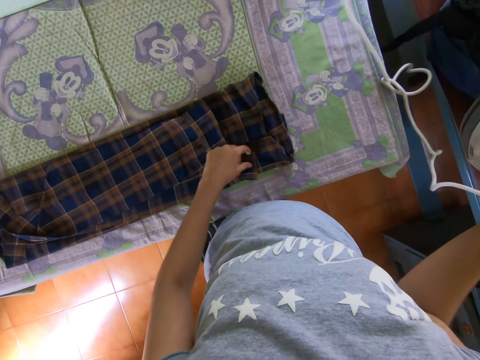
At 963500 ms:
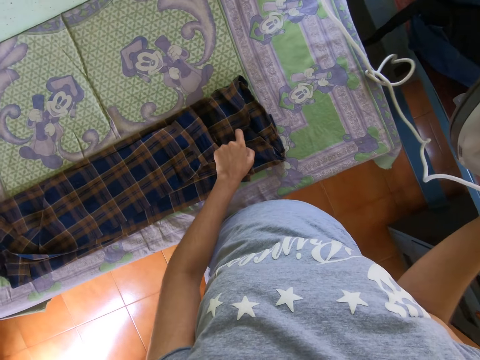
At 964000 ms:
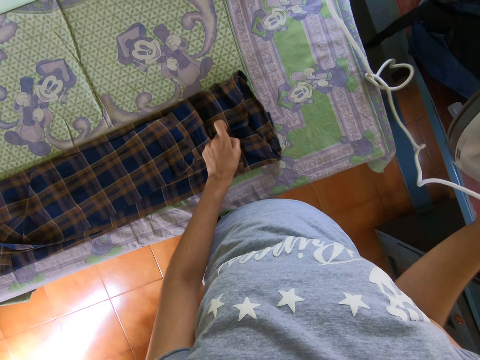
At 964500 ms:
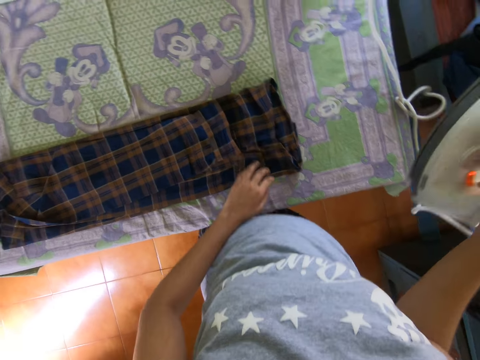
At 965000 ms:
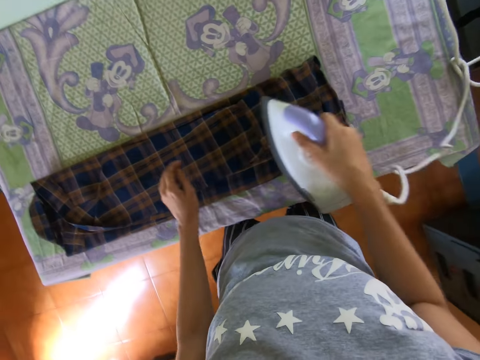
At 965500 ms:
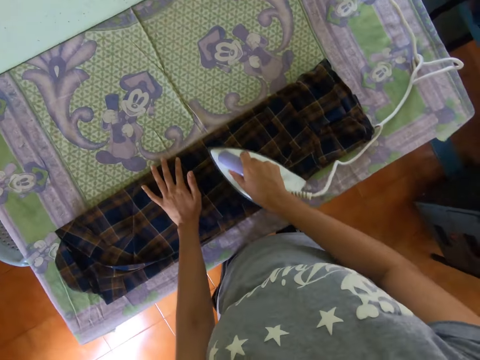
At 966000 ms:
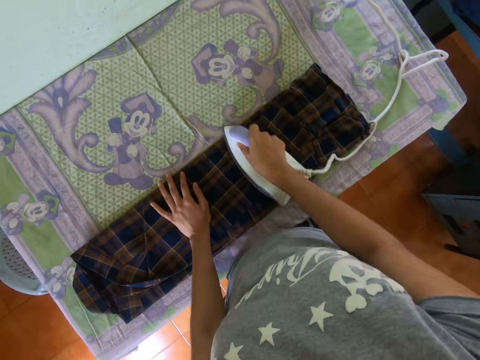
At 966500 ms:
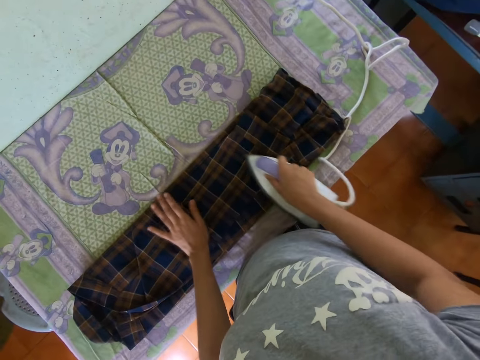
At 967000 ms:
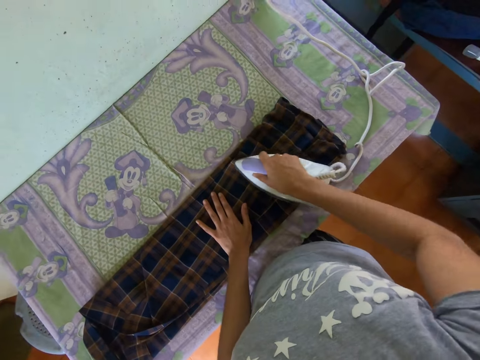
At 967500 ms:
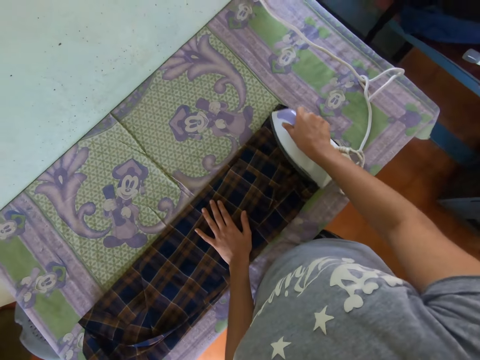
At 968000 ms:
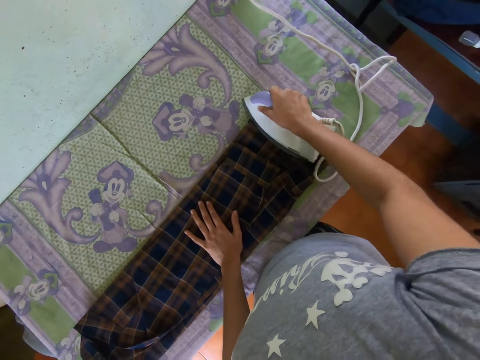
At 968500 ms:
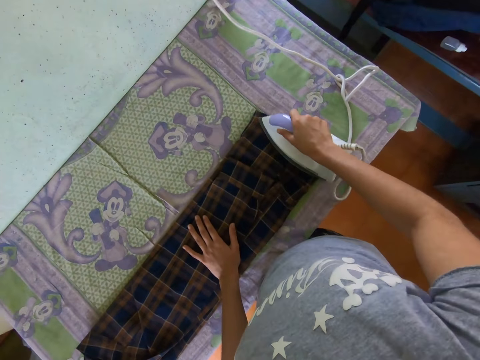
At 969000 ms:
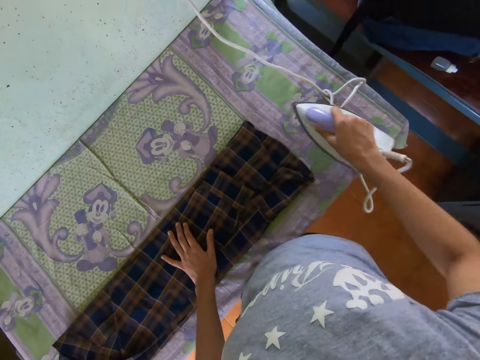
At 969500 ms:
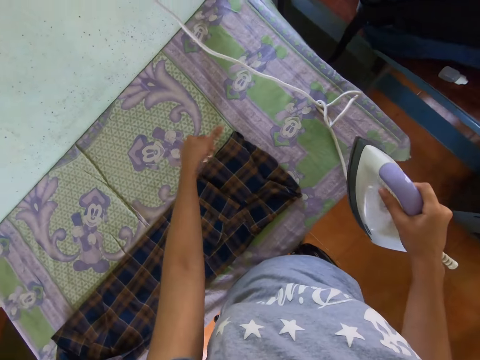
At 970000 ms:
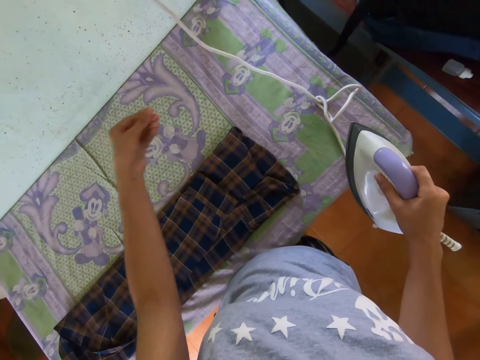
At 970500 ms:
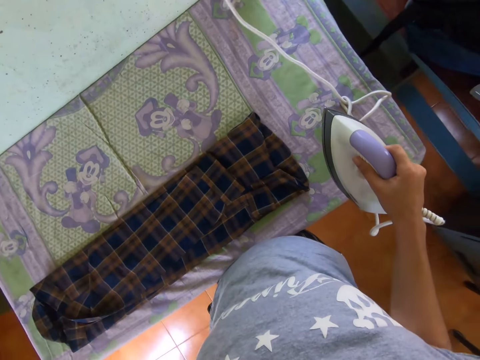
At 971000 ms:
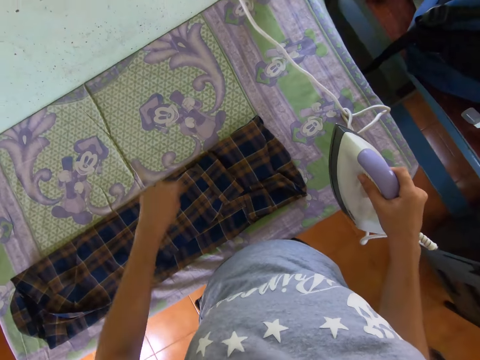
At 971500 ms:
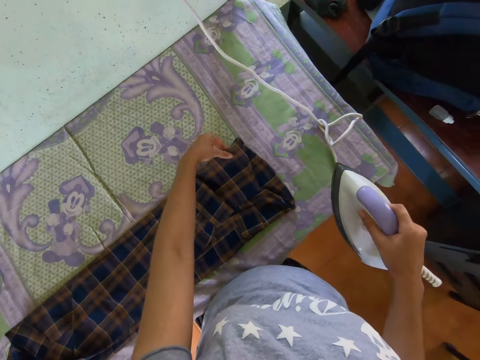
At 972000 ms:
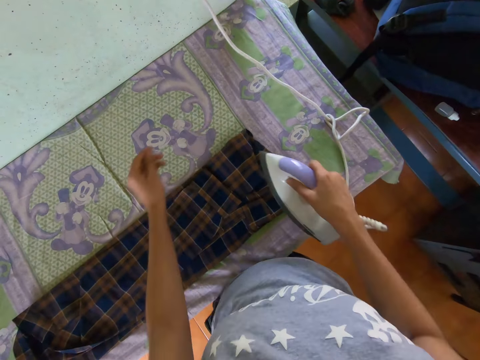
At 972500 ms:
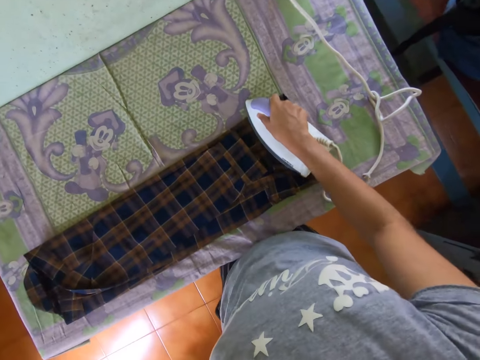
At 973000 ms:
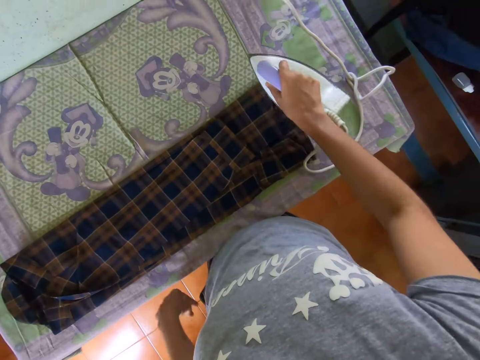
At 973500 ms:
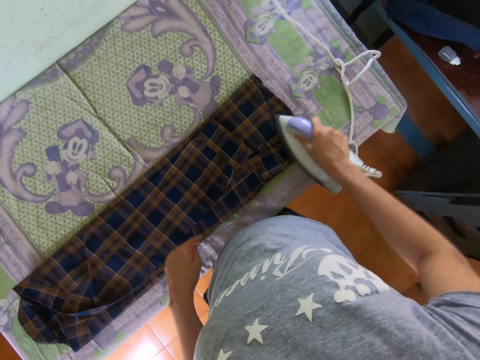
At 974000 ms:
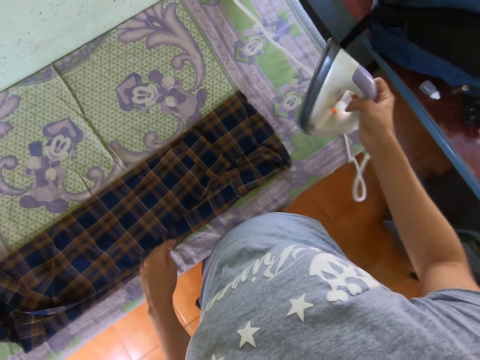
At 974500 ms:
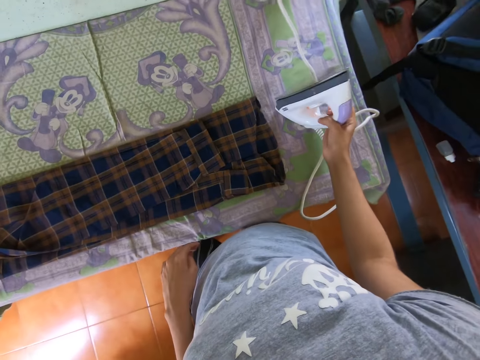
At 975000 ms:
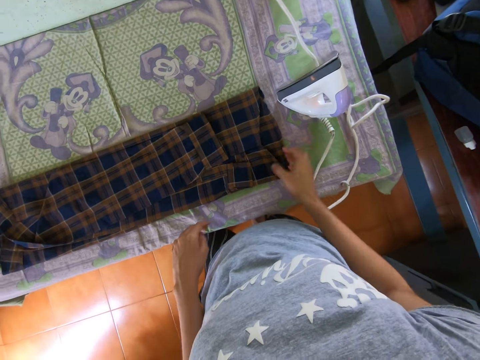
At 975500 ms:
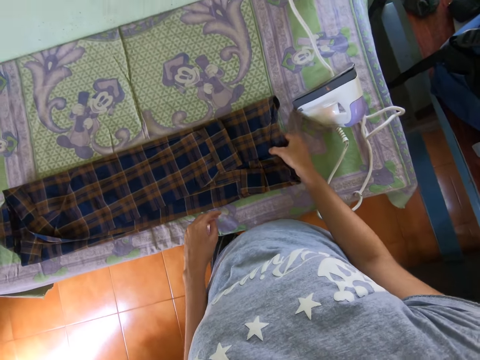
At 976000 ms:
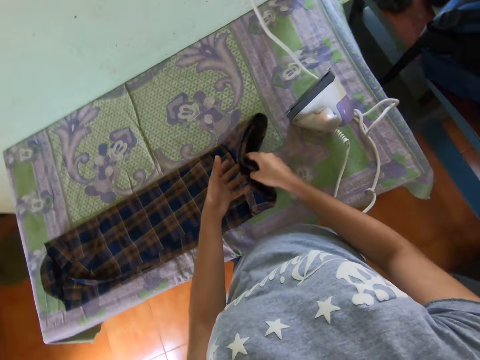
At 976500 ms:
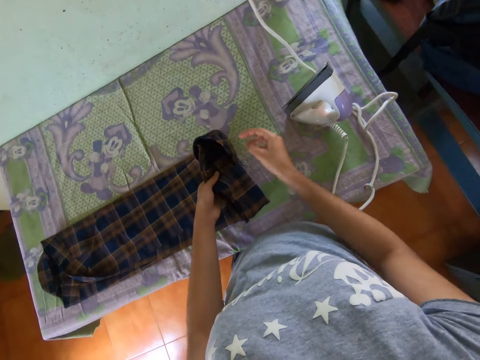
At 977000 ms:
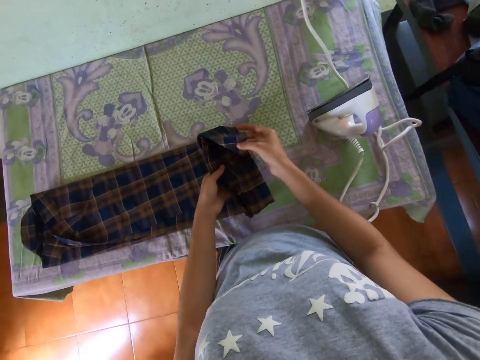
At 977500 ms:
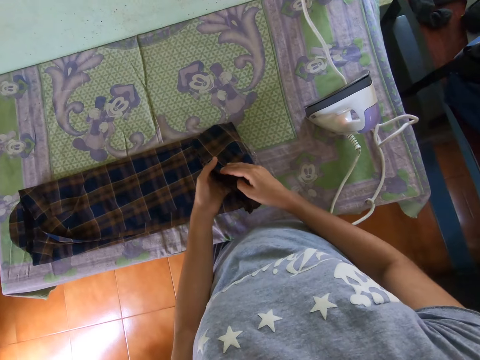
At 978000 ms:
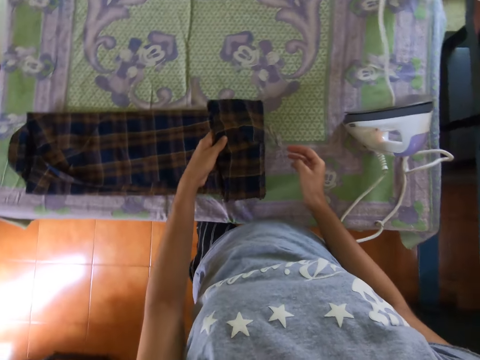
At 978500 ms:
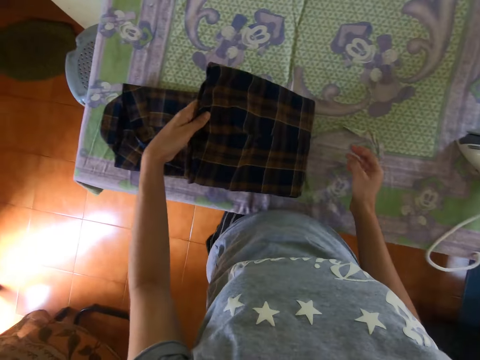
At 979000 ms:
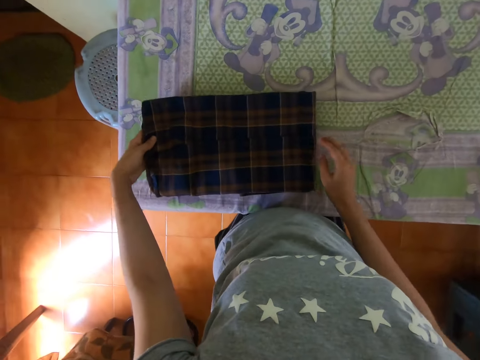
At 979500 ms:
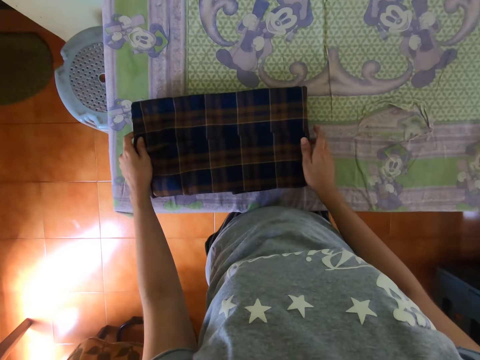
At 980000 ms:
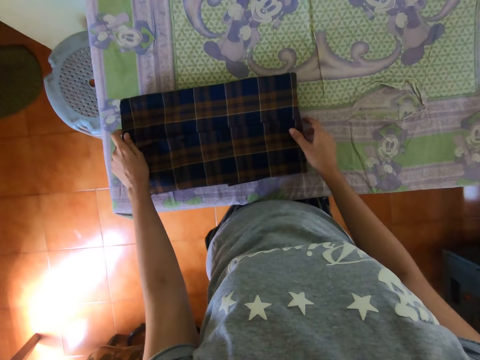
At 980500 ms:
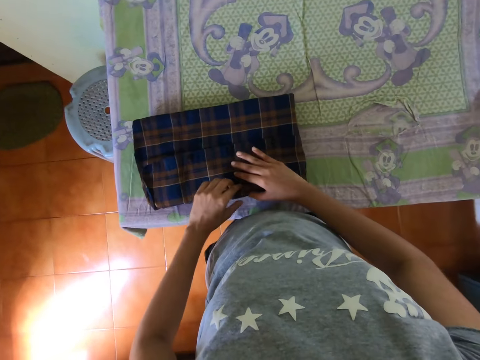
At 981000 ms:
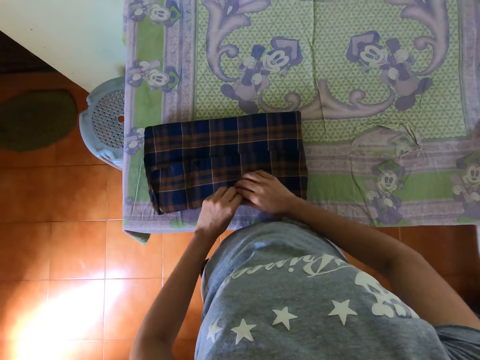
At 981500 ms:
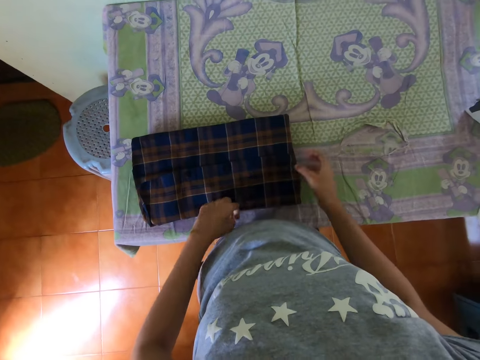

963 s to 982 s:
The camera wearer sets the shirt well. They iron the shirt. They remove thread from the shirt. They iron the shirt. They put the iron box on the table. They fold the cloth with both hands.

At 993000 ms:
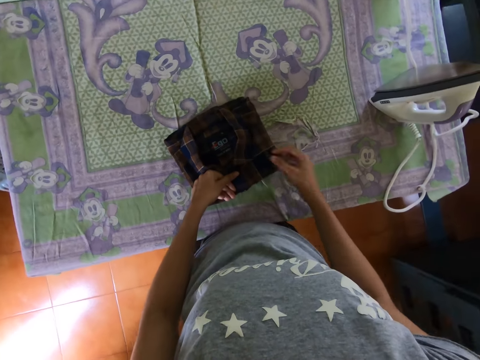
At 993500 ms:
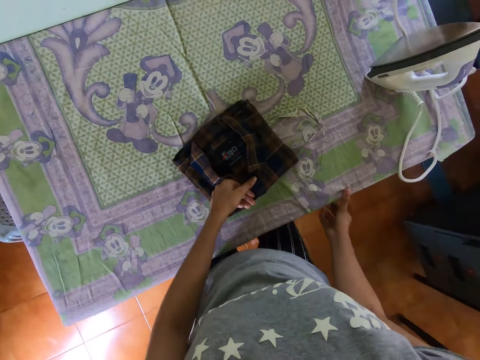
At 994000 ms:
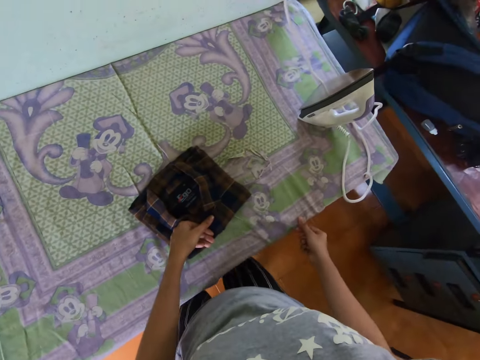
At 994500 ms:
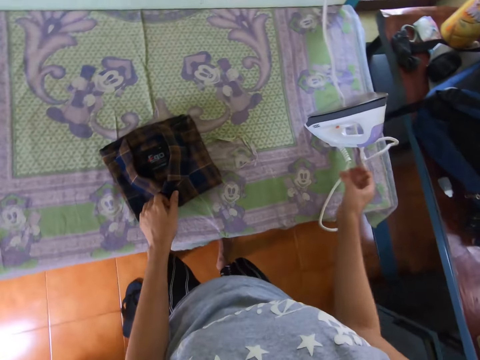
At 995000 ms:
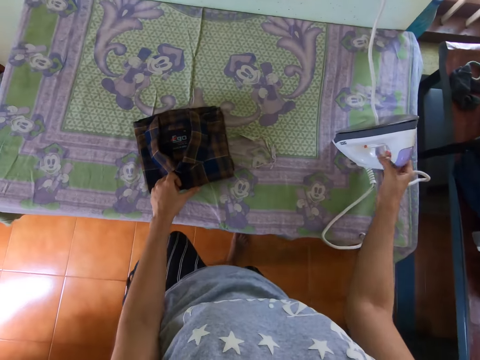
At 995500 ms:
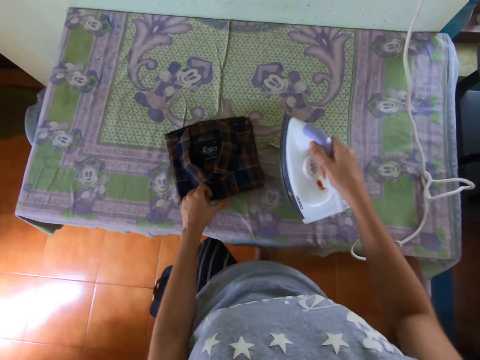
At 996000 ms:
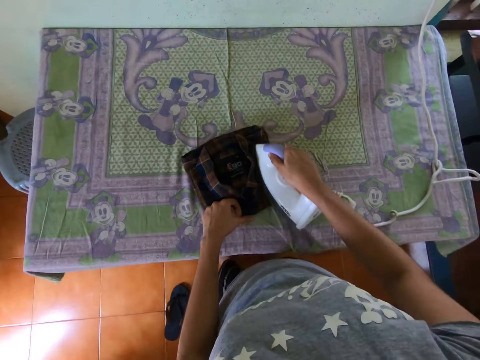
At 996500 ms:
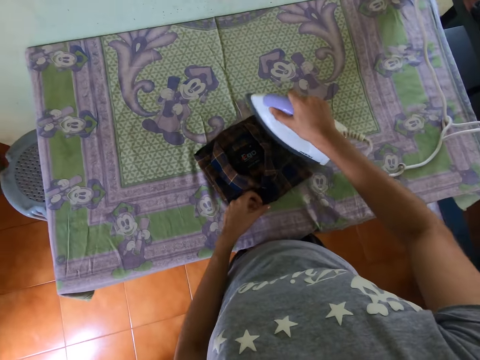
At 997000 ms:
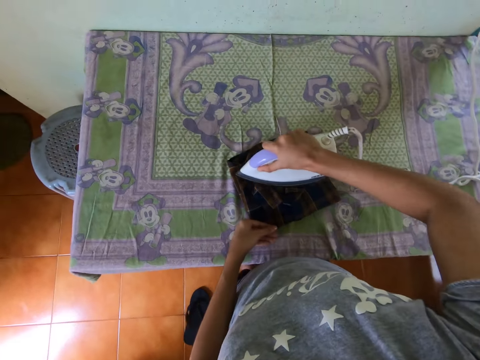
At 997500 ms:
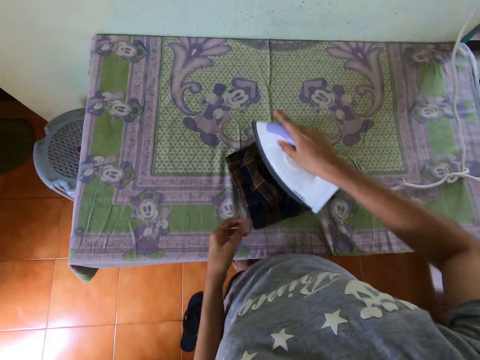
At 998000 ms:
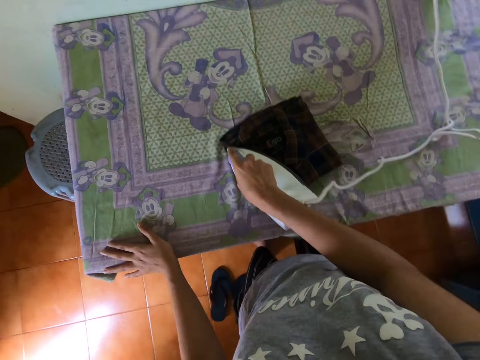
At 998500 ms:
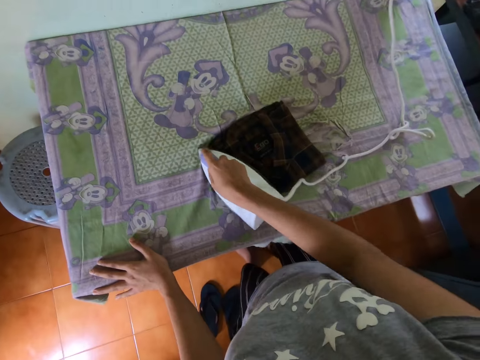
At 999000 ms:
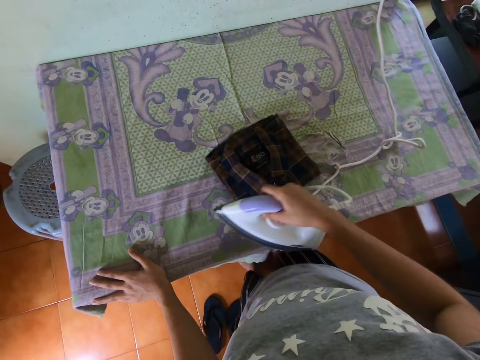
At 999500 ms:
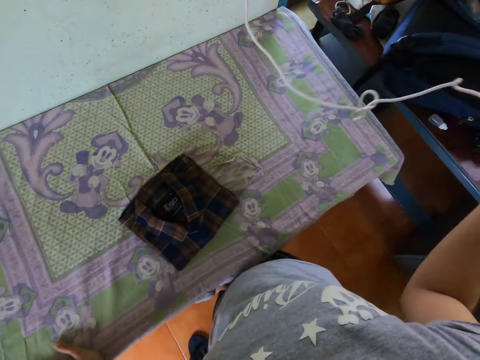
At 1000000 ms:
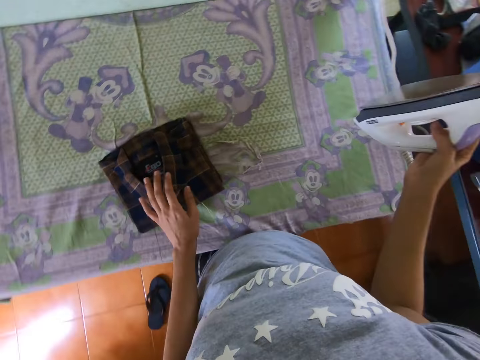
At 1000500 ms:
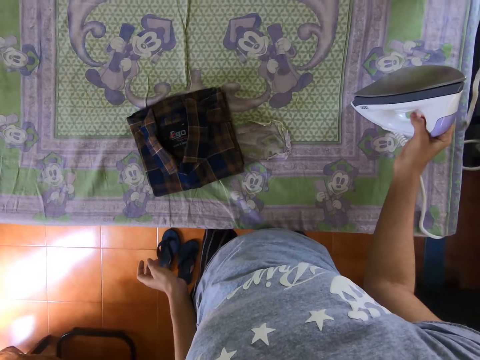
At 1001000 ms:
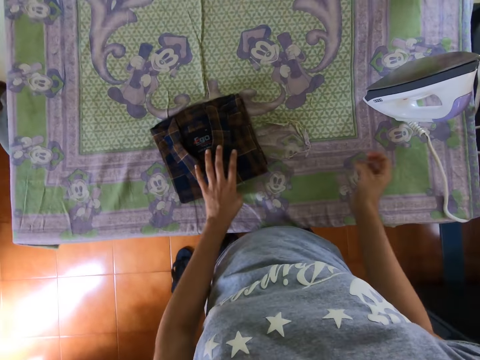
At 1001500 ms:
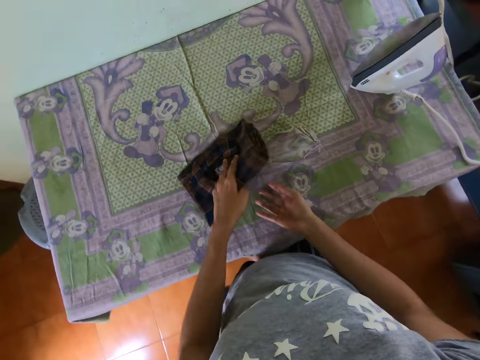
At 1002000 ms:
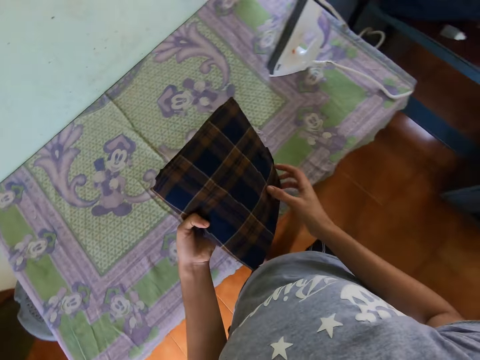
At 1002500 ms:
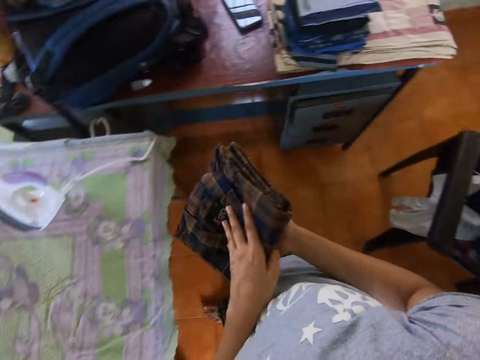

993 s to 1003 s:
The camera wearer picks up the iron box. They iron the cloth with the iron box. They put the iron box on the table. They pick up the shirt.
